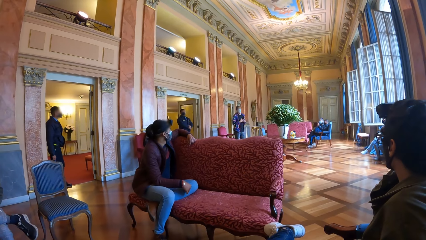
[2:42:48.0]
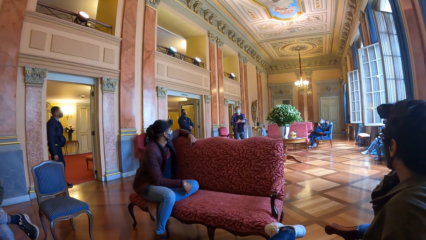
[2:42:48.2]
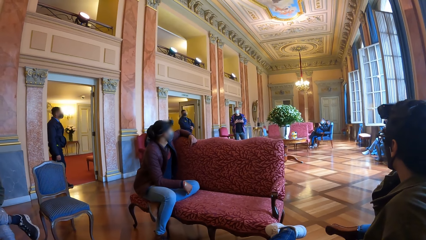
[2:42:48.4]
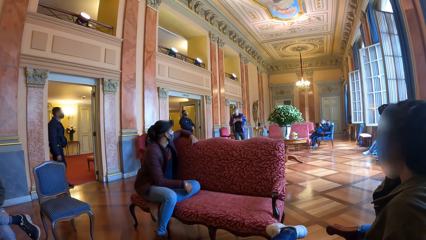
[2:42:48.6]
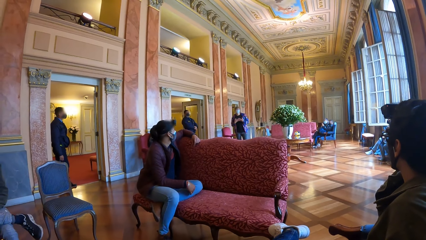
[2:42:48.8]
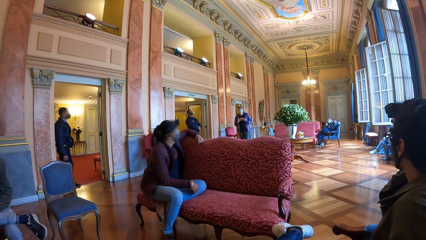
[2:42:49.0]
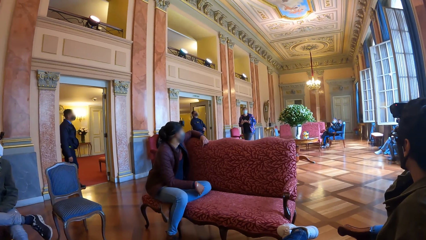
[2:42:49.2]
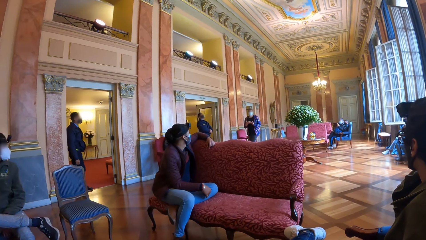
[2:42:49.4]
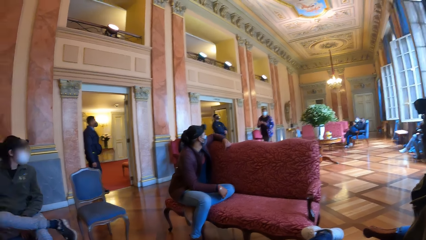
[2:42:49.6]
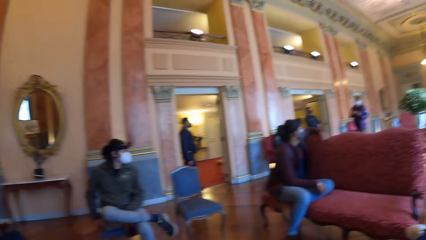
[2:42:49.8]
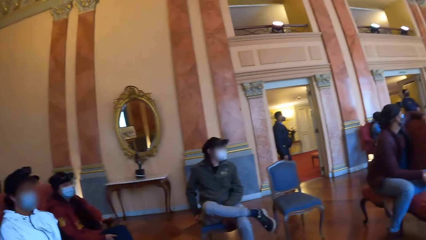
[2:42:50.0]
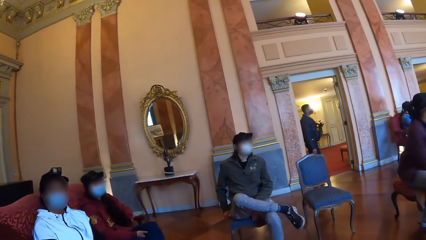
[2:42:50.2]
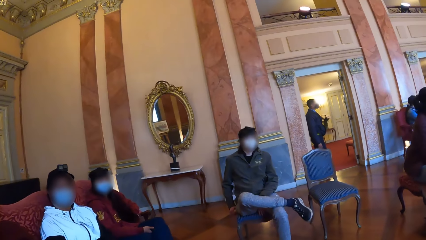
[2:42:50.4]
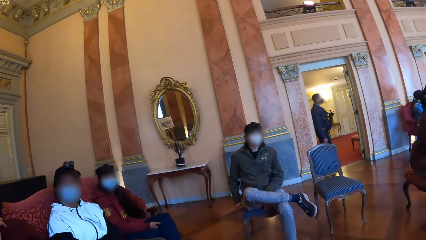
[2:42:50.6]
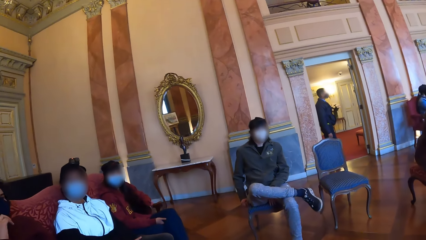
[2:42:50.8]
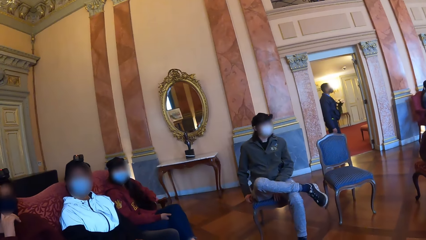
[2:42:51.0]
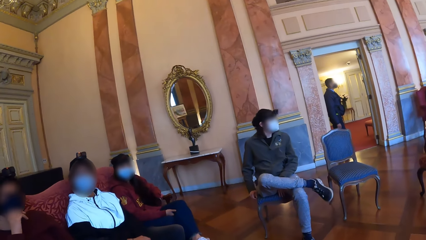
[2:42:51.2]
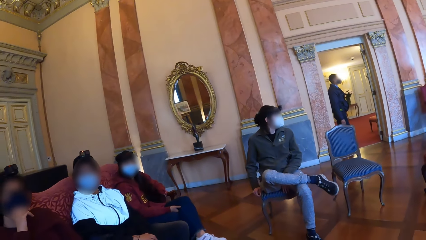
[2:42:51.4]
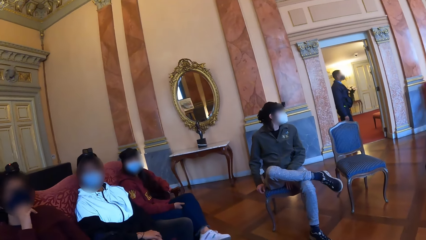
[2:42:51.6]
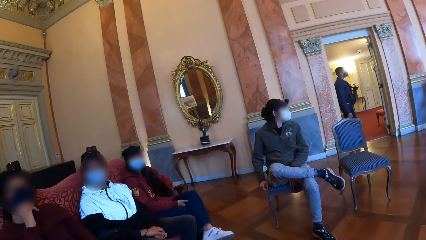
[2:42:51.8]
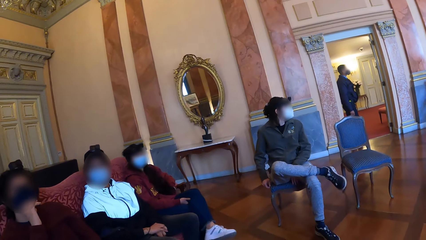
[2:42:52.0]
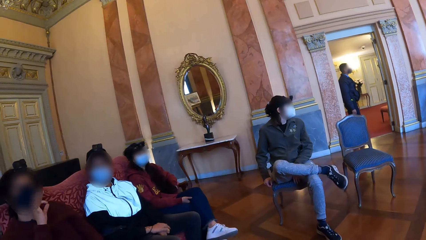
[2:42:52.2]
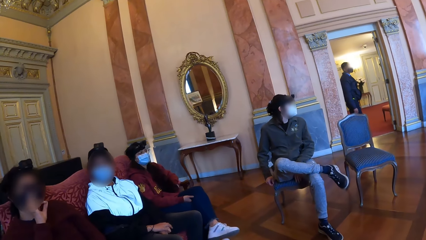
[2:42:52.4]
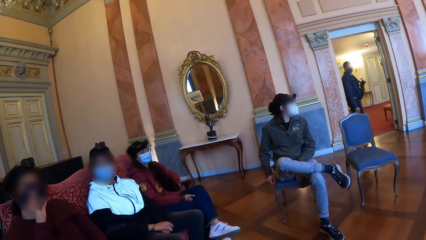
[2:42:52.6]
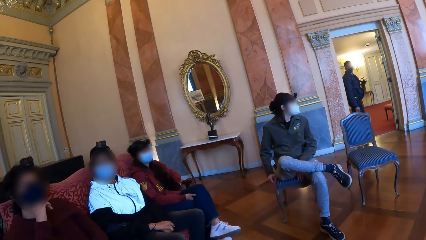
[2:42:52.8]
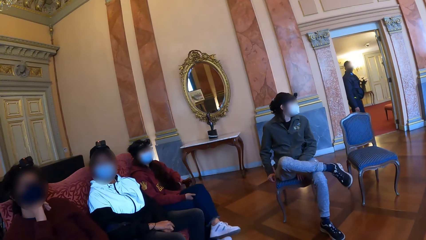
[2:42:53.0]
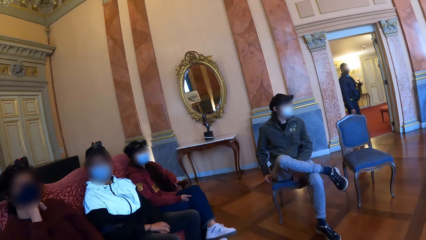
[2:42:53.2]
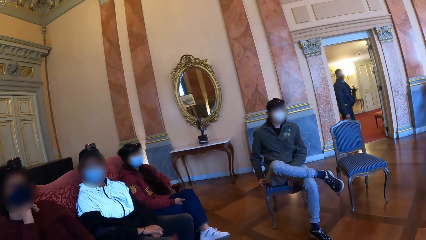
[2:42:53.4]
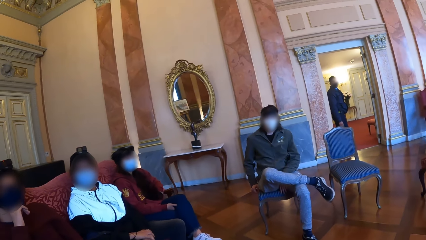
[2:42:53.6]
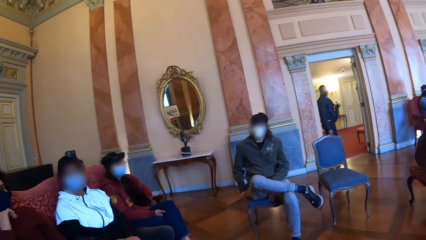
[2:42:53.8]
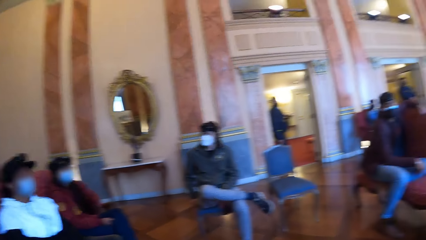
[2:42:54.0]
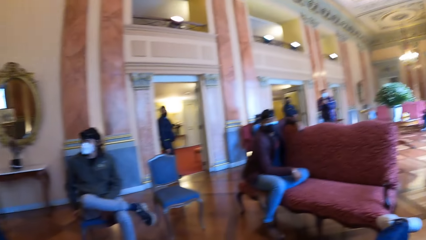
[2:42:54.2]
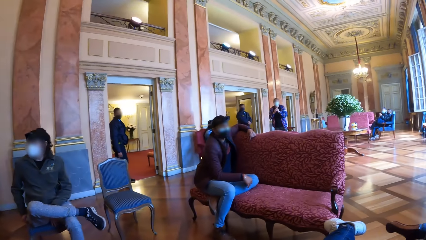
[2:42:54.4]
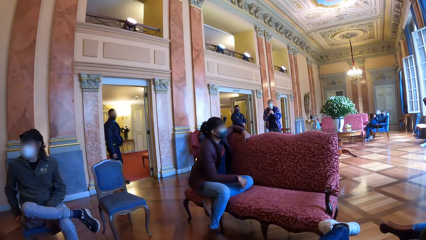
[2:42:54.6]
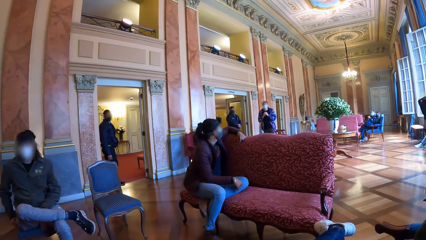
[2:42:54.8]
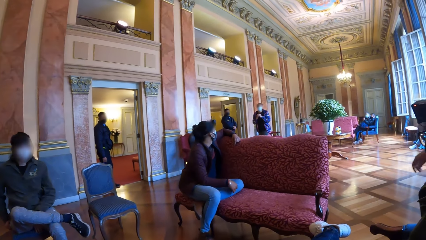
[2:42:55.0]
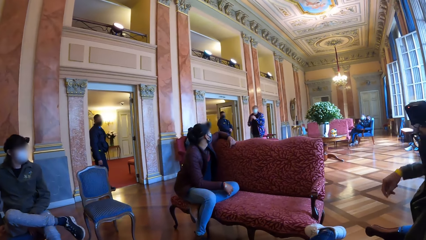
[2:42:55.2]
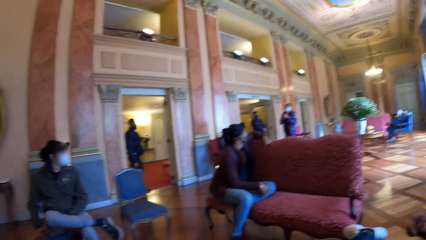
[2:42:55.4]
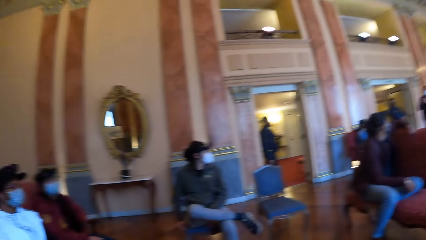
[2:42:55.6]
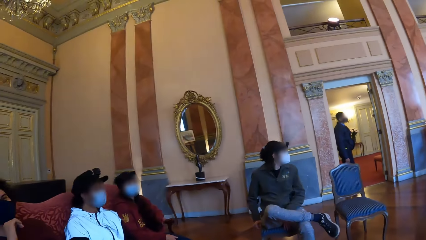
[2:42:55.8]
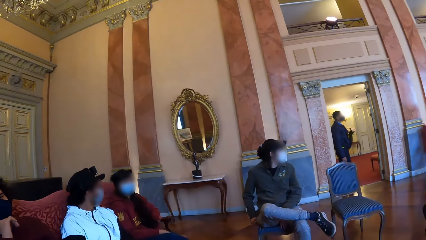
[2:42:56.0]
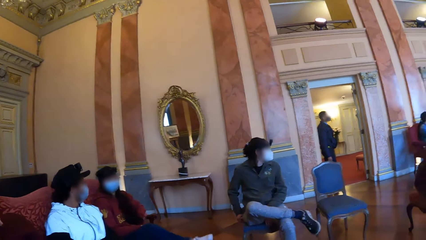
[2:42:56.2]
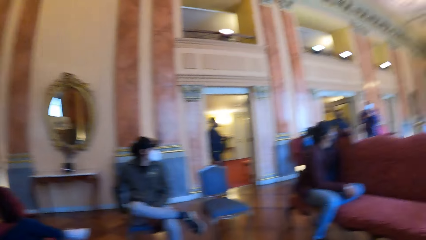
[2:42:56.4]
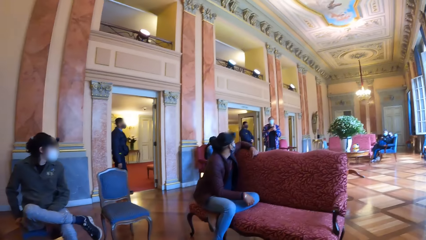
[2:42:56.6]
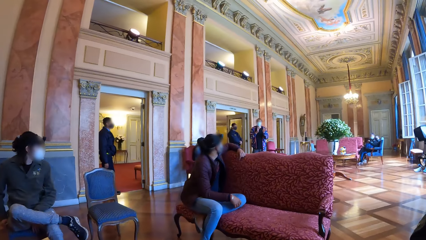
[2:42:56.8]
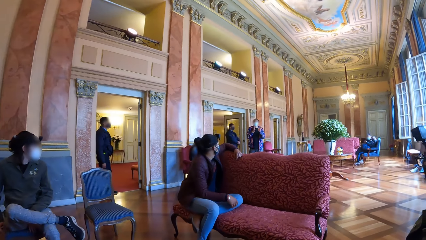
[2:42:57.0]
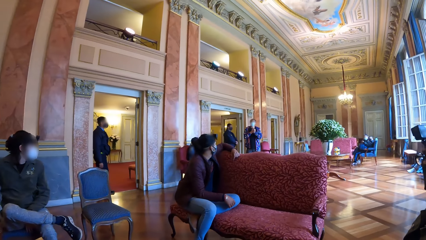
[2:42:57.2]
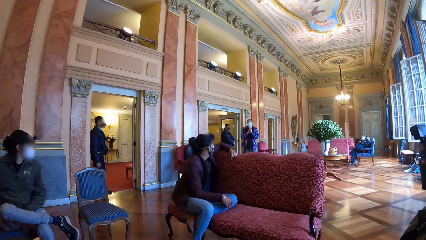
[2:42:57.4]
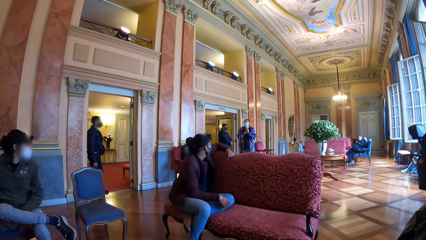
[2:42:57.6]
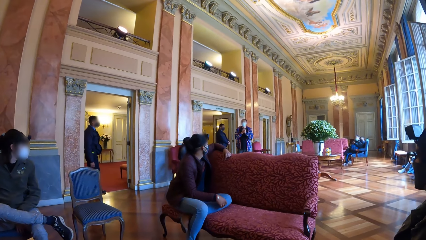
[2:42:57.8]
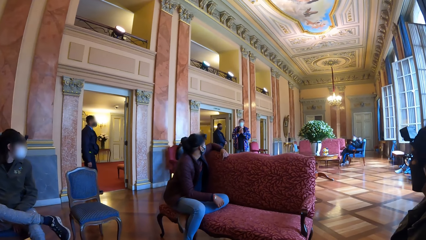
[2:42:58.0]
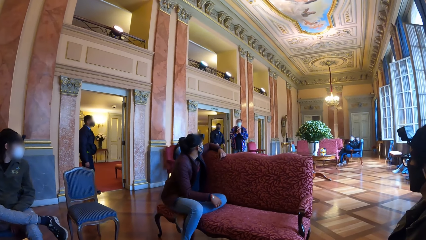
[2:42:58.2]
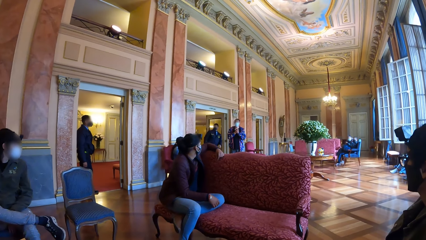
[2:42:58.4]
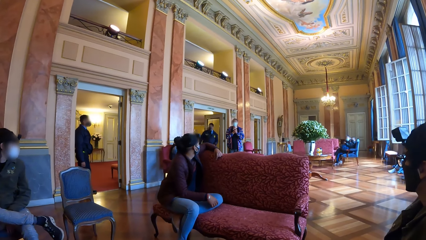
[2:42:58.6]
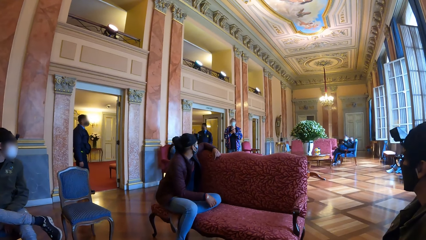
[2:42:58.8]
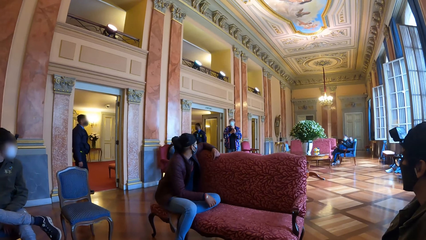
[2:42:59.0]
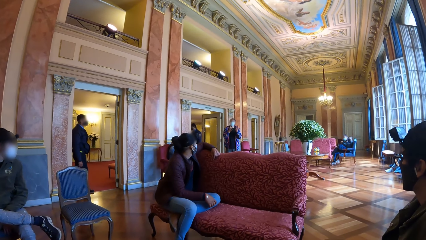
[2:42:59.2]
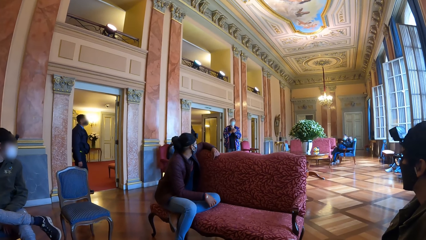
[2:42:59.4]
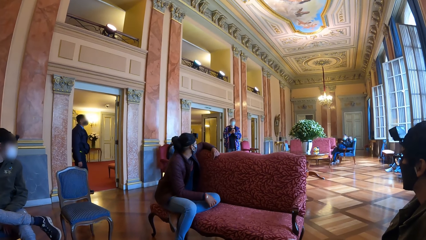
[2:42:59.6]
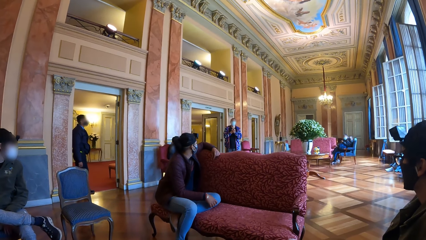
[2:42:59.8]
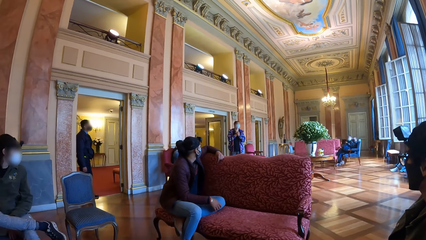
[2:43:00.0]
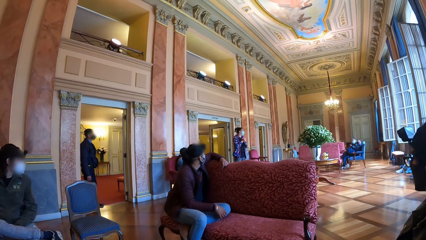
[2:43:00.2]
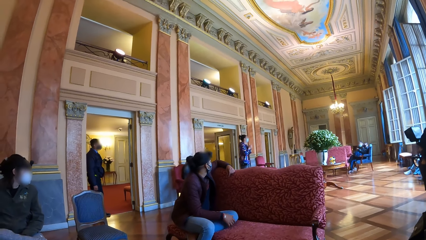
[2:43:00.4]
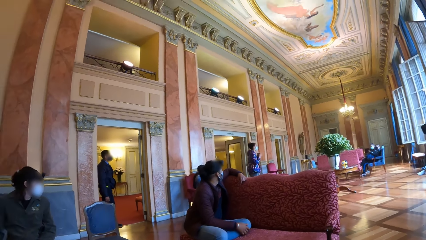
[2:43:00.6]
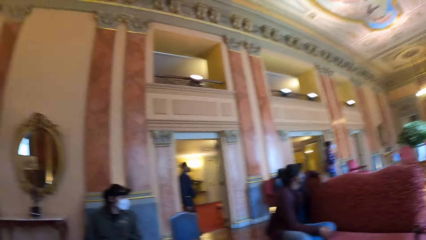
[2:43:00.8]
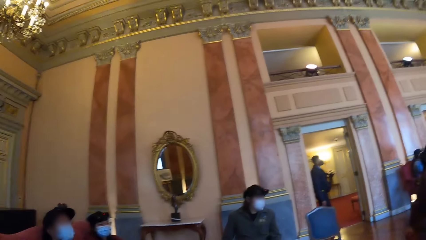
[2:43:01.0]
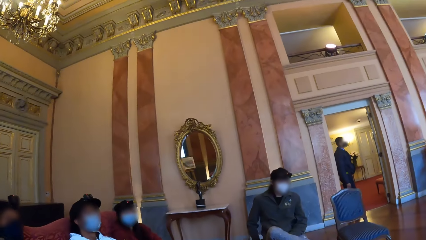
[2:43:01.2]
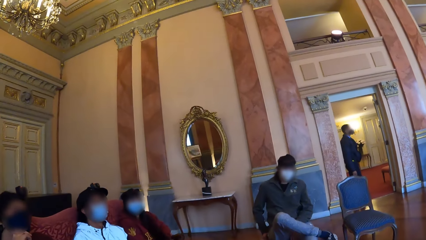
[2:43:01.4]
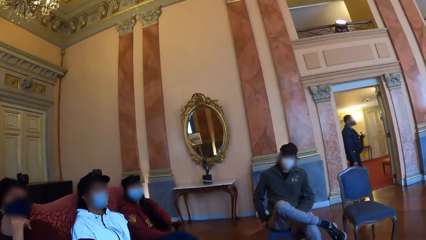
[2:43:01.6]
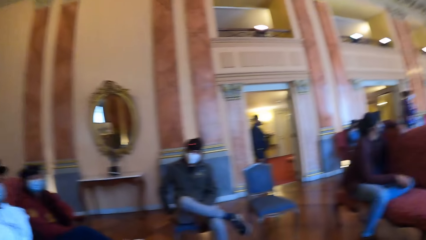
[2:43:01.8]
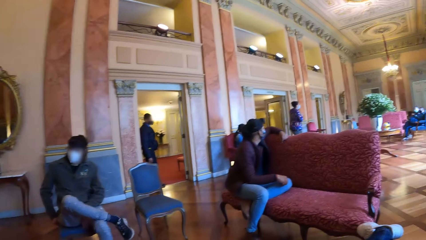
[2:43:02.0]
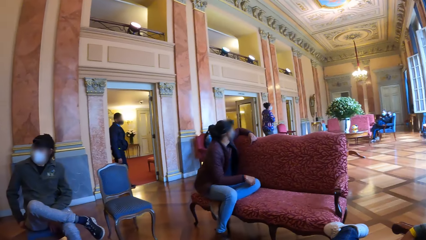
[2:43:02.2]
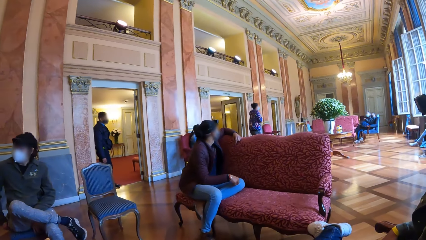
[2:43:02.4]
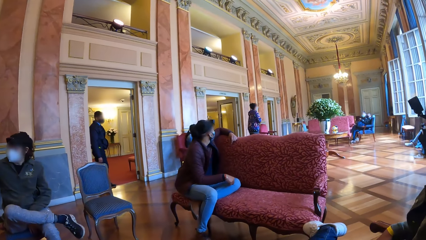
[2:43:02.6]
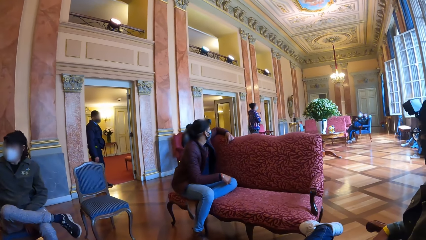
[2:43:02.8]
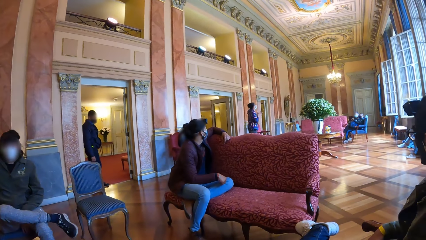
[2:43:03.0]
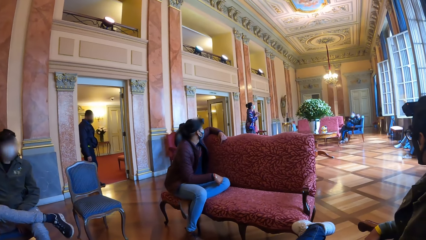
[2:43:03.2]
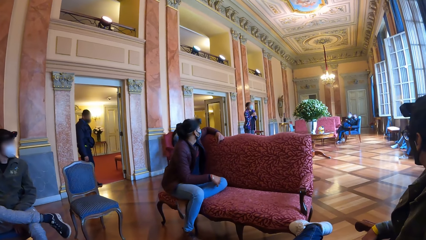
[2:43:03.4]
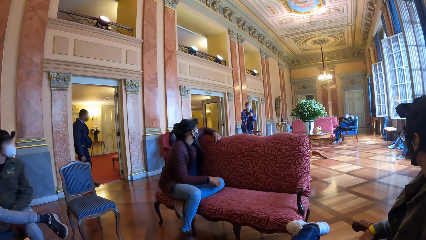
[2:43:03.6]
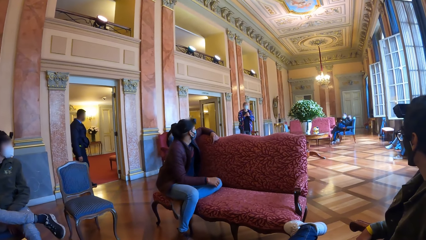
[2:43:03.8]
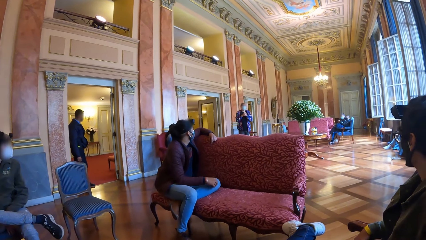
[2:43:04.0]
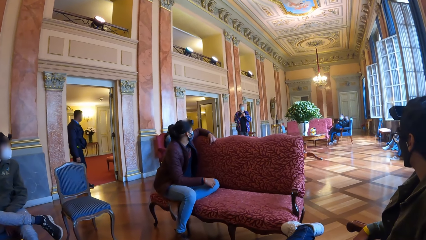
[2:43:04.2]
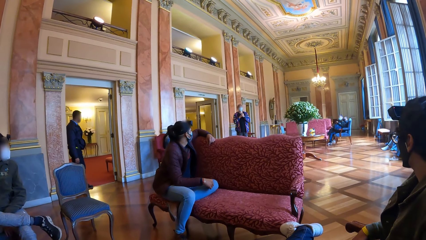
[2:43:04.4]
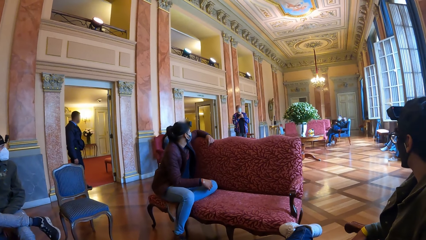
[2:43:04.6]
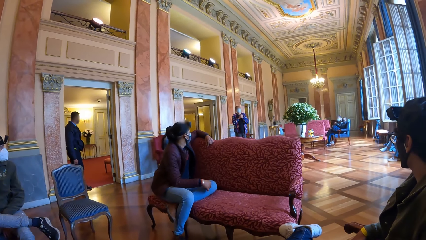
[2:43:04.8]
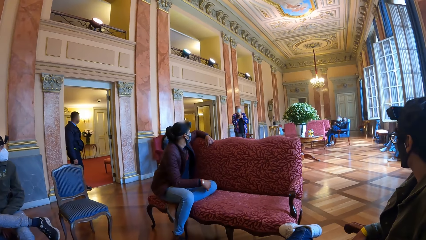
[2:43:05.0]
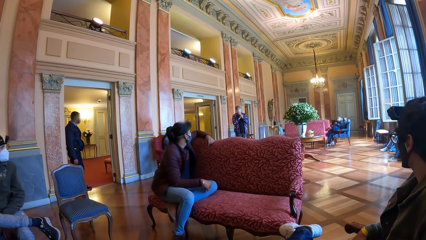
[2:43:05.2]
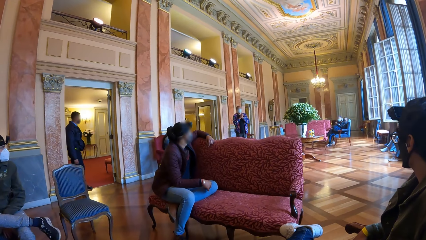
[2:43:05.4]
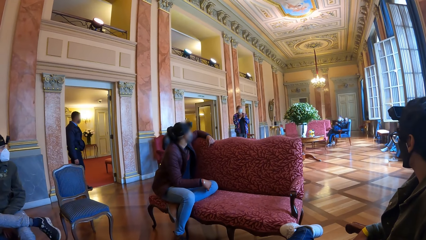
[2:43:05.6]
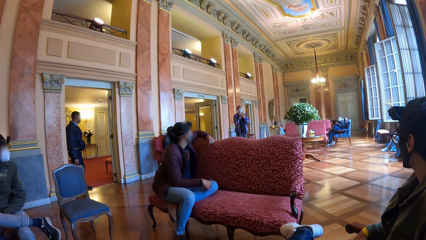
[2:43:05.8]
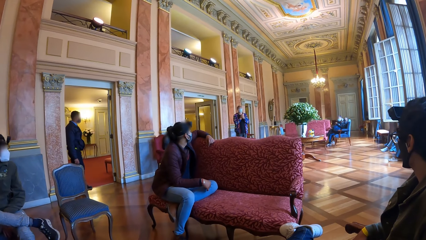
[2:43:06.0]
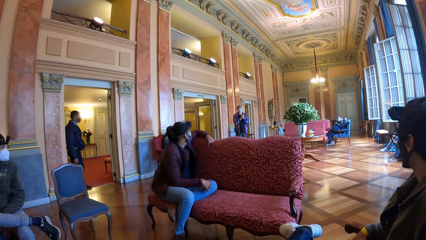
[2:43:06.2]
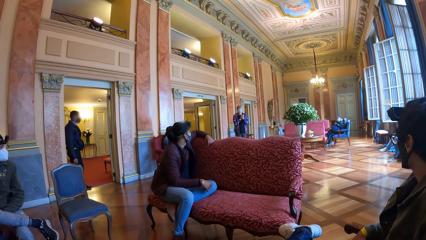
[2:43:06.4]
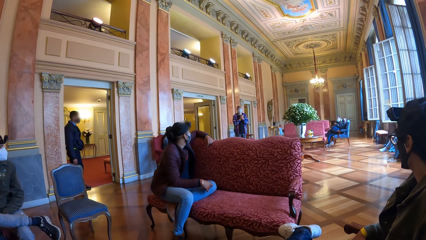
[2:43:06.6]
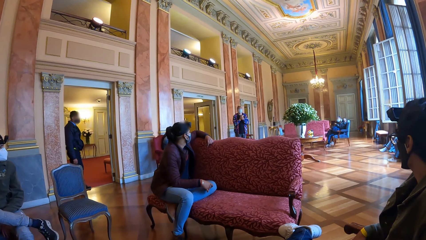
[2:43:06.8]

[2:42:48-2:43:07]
The camera wearer interacts with a woman, another woman and a third woman. A man claps his hands. The man claps his hands again.
